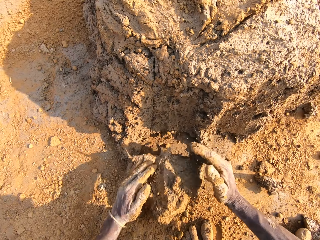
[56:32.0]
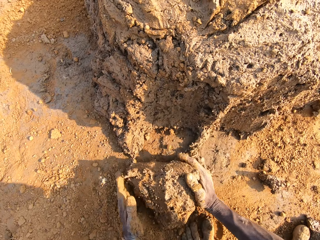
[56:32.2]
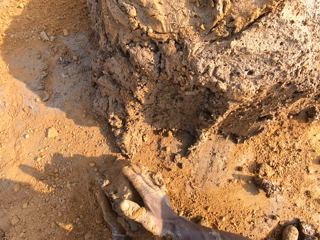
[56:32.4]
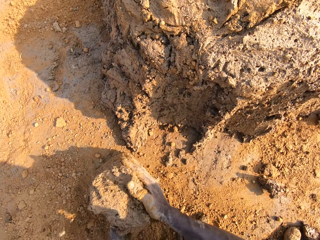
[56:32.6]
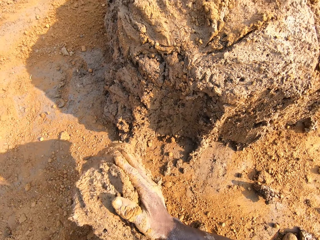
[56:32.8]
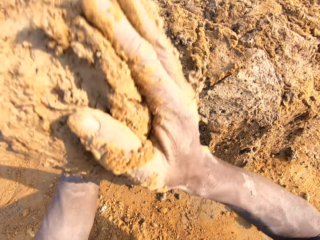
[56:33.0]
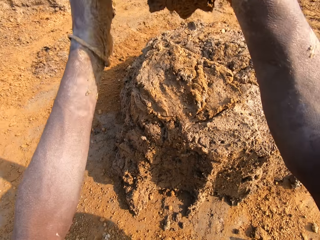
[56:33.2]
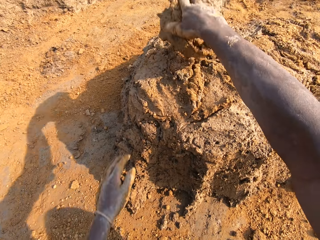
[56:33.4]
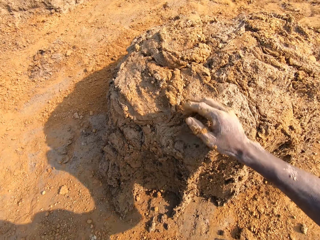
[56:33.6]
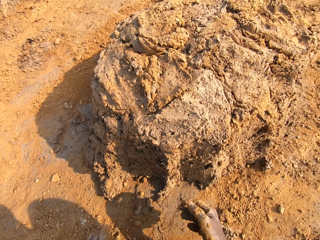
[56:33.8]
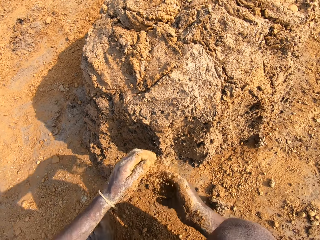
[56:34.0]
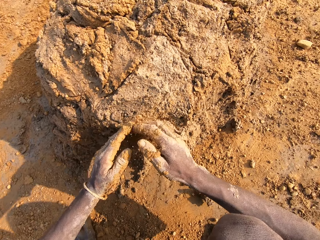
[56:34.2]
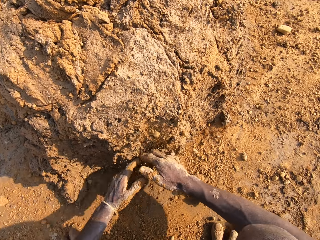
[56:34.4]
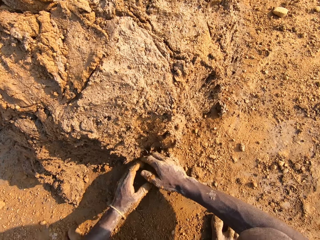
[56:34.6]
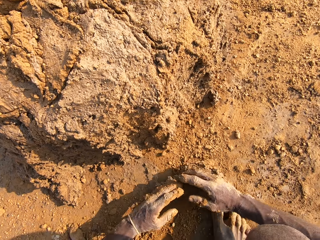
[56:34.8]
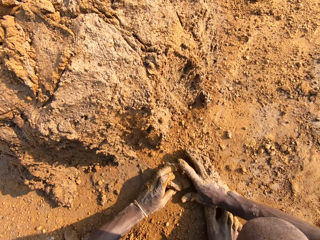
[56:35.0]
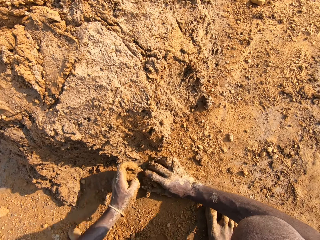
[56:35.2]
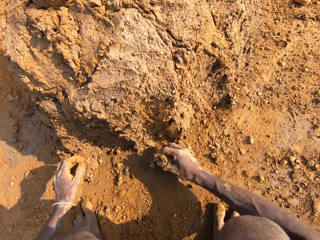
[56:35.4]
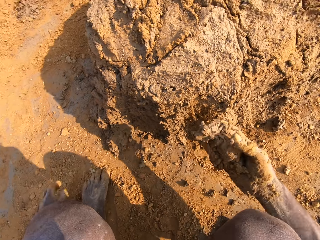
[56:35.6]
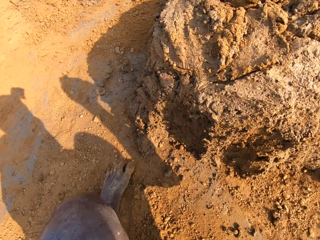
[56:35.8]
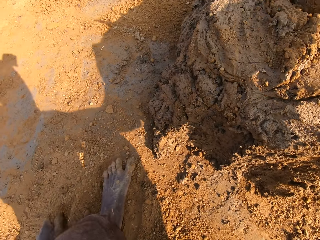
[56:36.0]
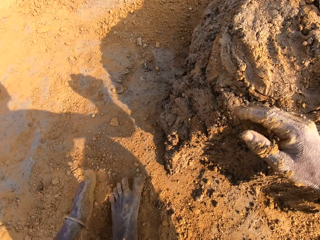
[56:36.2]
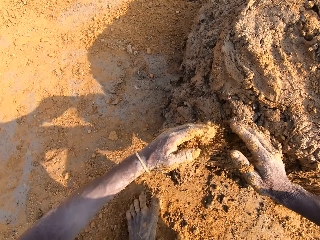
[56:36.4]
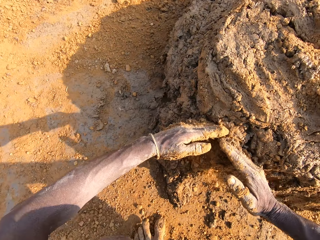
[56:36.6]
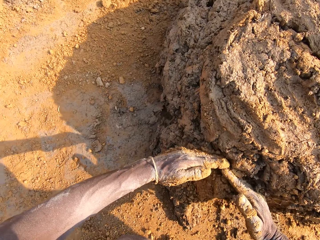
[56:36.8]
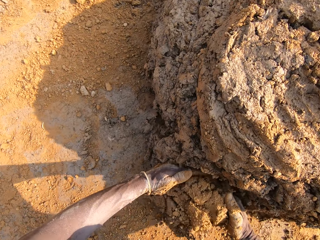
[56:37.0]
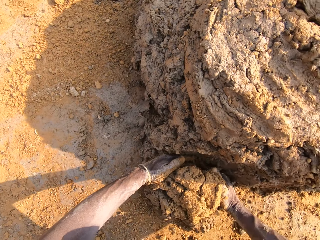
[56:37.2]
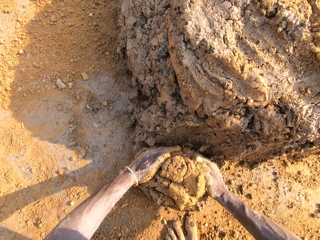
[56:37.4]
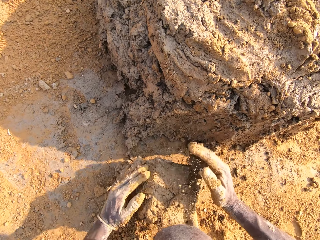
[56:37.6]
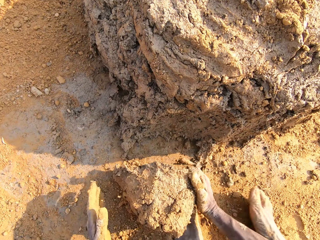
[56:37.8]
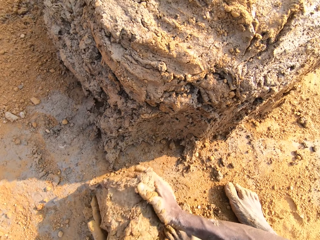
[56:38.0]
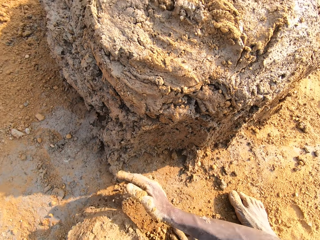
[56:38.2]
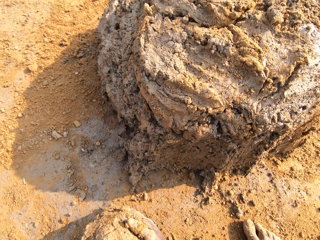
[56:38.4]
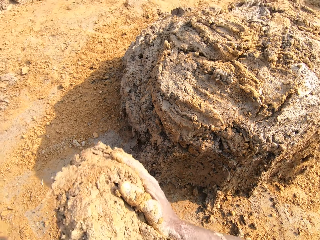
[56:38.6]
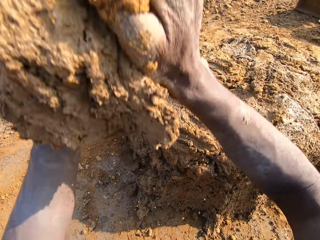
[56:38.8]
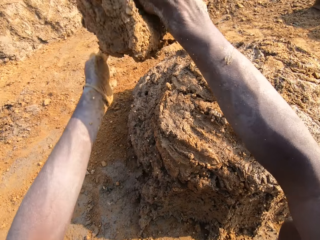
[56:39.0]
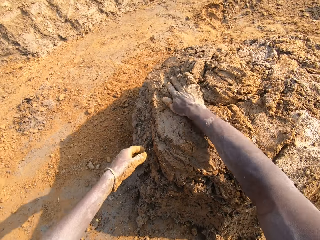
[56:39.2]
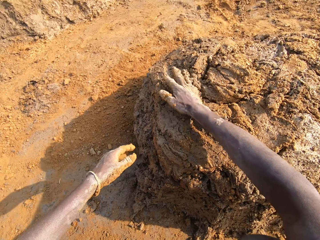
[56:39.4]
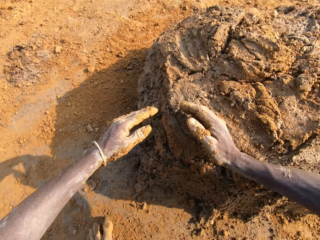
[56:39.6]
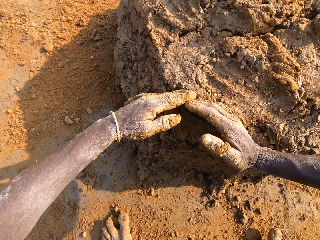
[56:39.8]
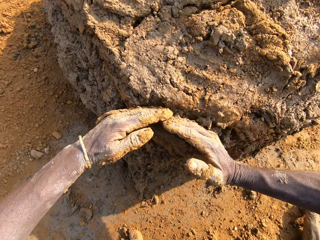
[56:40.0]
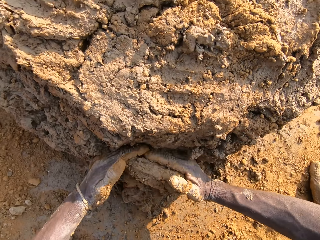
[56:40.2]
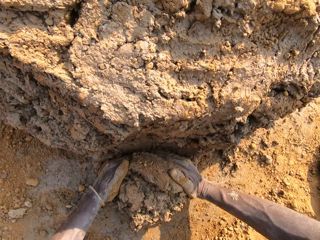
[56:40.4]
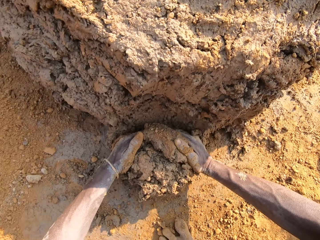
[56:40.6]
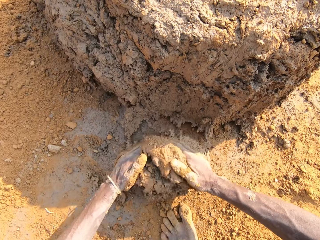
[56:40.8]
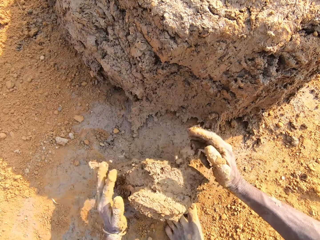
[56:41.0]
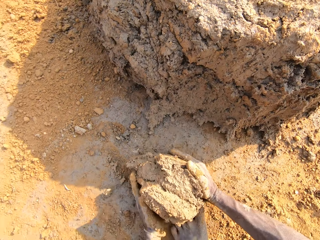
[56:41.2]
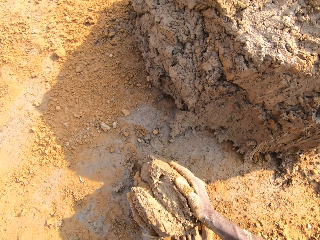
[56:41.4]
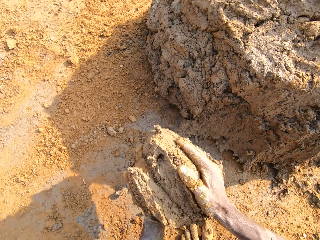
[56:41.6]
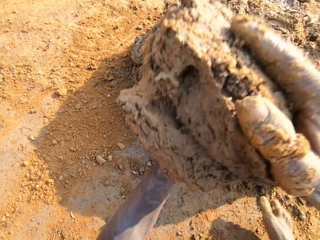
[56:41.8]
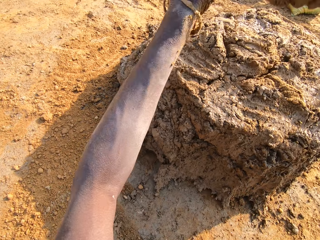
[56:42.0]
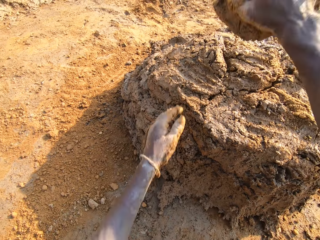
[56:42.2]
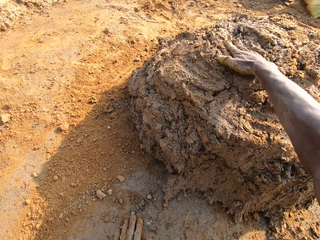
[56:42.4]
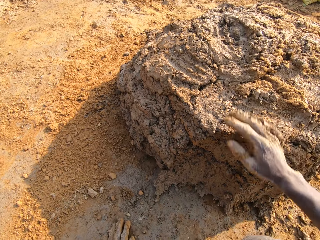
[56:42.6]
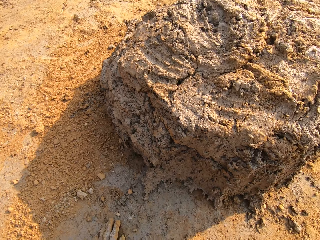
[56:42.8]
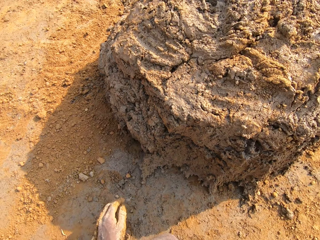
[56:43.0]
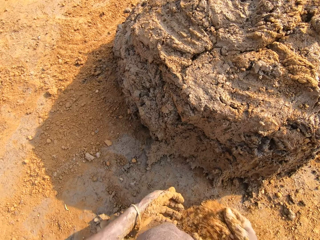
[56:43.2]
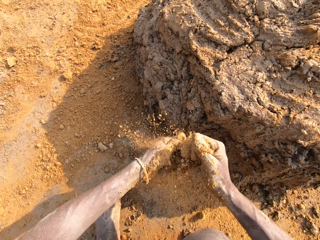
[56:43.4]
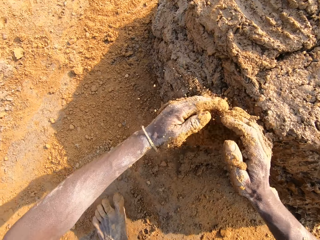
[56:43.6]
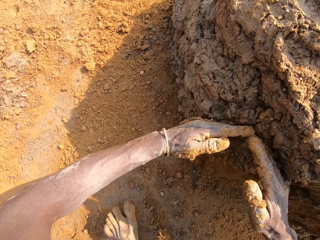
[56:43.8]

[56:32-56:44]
The camera wearer scoops mortar from a pile of mortar on the ground. He throws the mortar on the pile of mortar. He picks up the mud. He rubs his hands on clay. He cuts the mud with his hands. He scoops mortar from the pile of mortar on the ground. He throws the mortar on the pile of mortar. He scoops mortar from the pile of mortar on the ground. He cuts the mud with his hands. He throws the mortar on the pile of mortar.

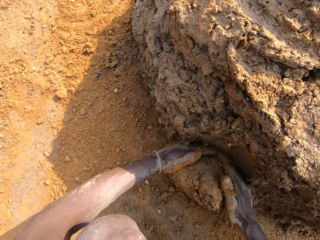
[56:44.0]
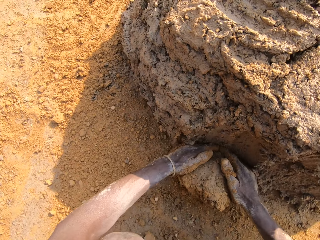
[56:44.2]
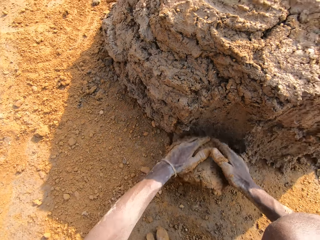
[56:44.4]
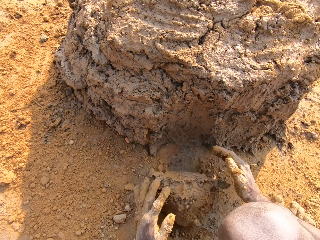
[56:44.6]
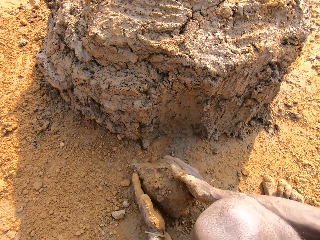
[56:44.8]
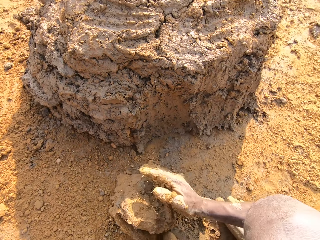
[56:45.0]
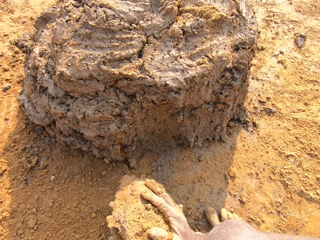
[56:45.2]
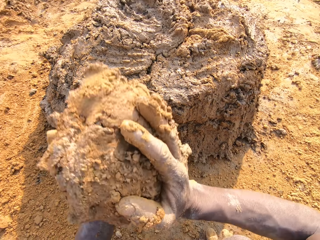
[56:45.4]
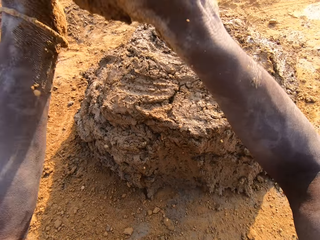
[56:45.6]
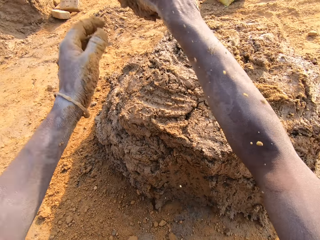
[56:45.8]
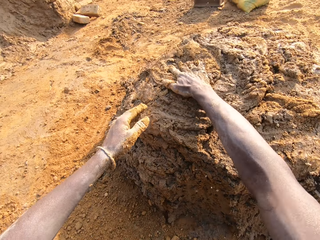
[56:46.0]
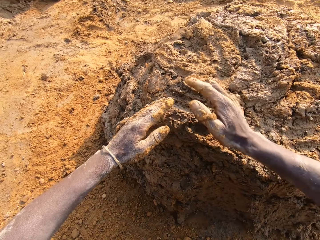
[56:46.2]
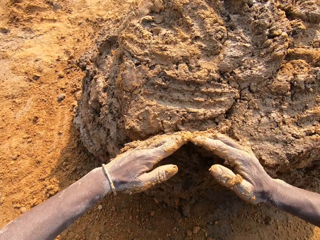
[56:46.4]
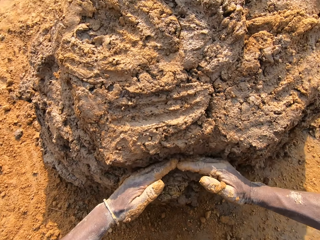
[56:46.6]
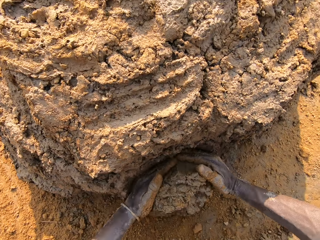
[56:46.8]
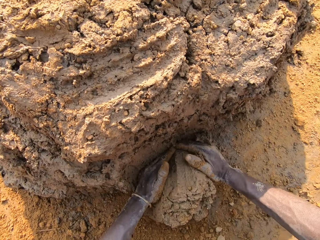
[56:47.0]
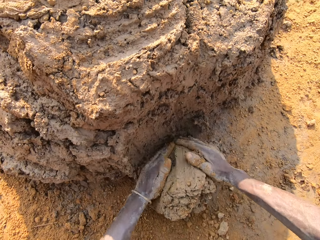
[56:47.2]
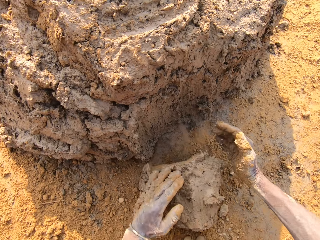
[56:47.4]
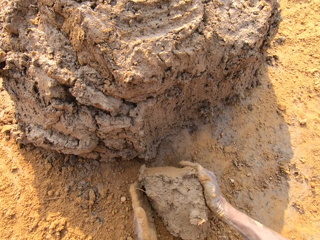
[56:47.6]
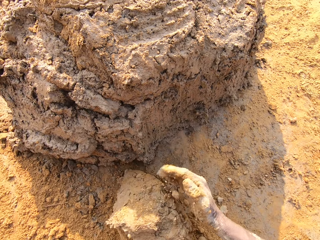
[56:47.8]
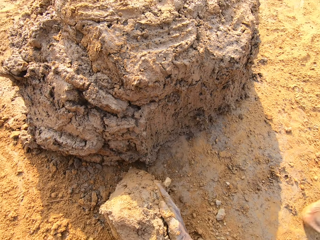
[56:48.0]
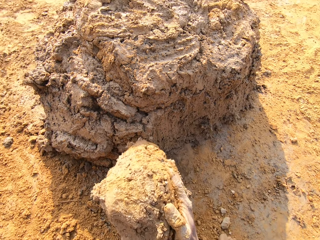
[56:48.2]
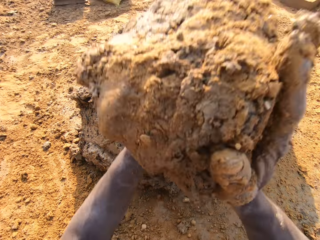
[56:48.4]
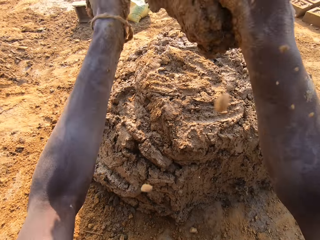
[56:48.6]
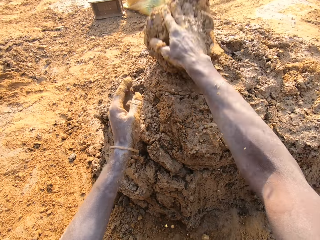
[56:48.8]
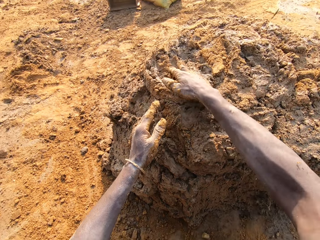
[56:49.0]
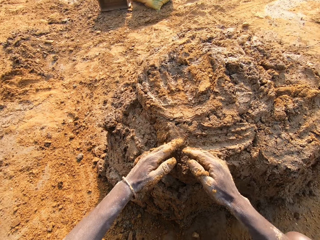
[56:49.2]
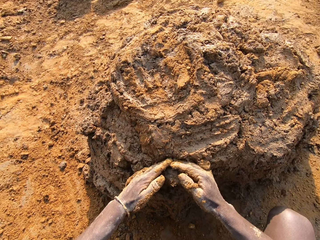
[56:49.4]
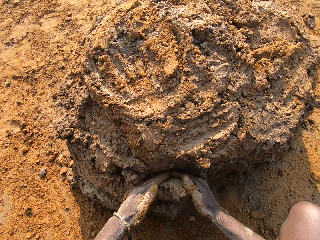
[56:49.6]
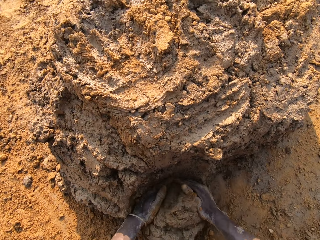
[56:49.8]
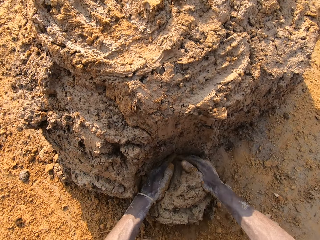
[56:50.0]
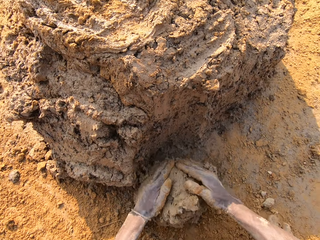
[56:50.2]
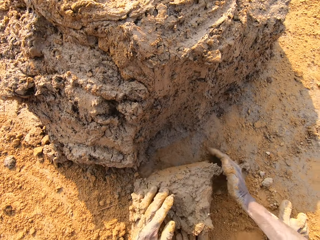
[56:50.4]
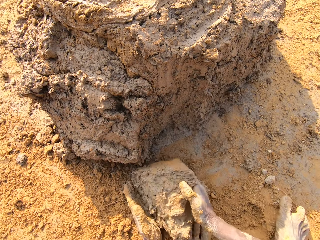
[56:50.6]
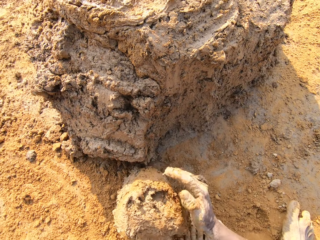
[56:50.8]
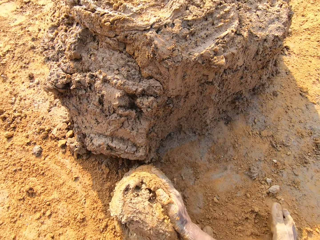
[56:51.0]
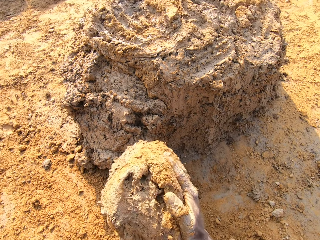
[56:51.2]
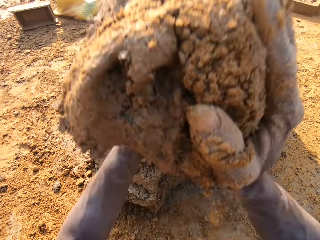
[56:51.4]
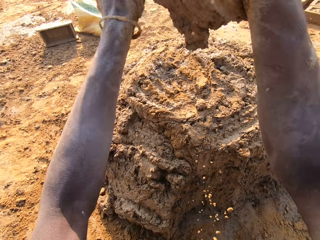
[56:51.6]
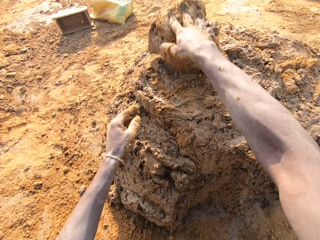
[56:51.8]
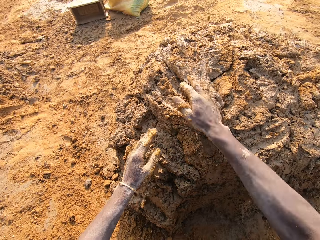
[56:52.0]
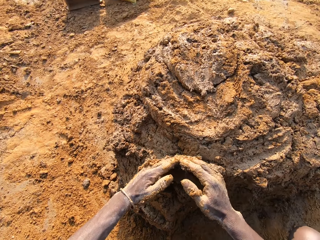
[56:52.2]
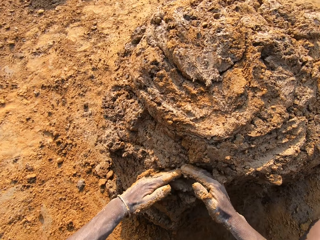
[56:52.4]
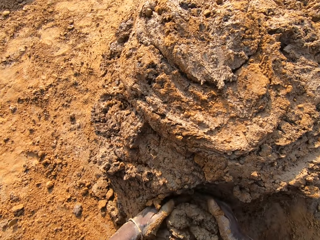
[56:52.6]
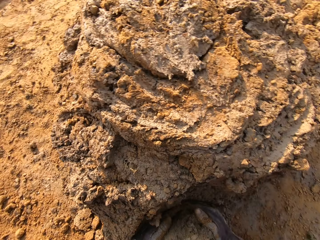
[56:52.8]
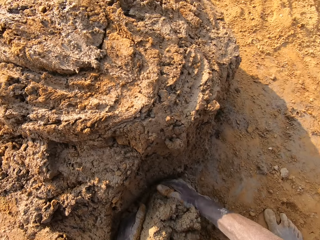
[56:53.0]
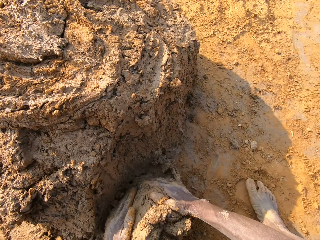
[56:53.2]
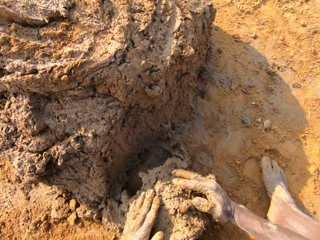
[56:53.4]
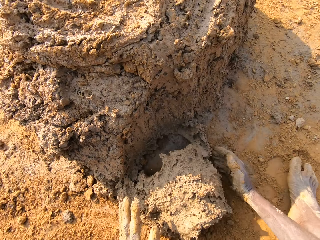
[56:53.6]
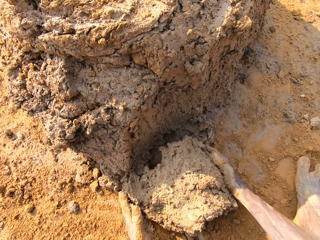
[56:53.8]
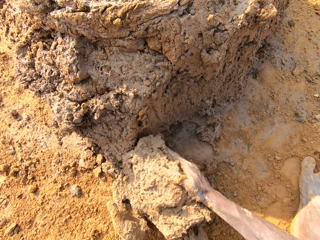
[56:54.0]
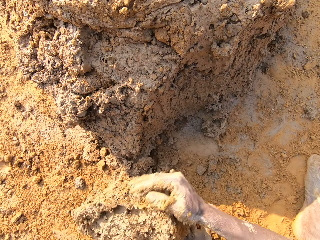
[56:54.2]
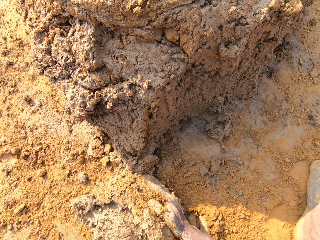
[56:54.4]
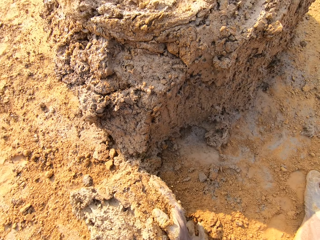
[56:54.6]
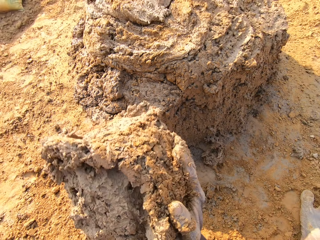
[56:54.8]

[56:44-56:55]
The camera wearer cuts the mud with his hands. He scoops mortar from a pile of mortar on the ground. He throws the mortar on the pile of mortar. He cuts the mud with his hands. He scoops mortar from the pile of mortar on the ground. He throws the mortar on the pile of mortar. He cuts the mud with his hands. He scoops mortar from the pile of mortar on the ground. He throws the mortar on the pile of mortar. He scoops mortar from the pile of mortar on the ground. He cuts the mud with his hands.
